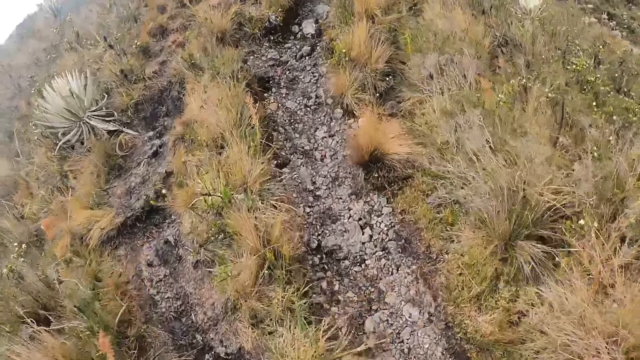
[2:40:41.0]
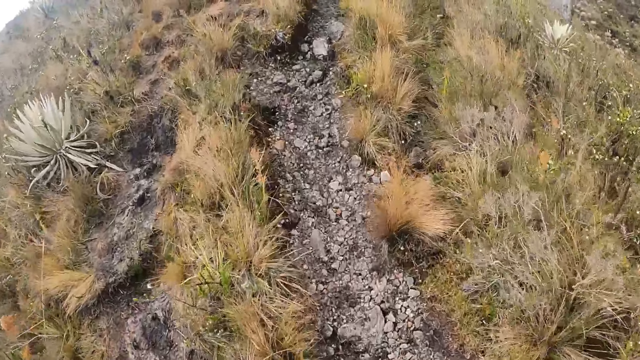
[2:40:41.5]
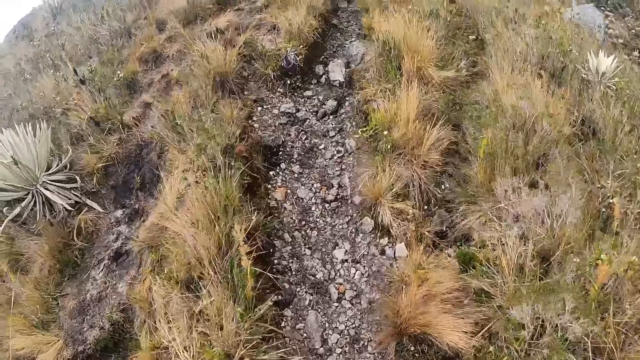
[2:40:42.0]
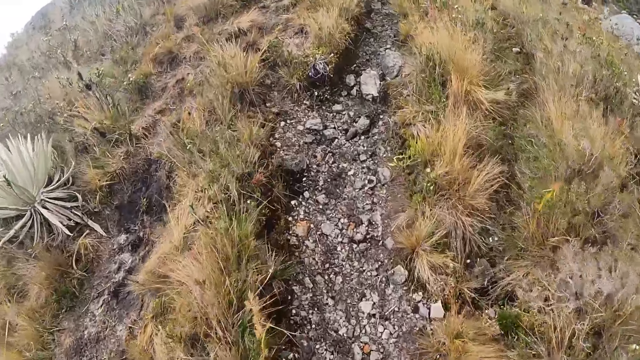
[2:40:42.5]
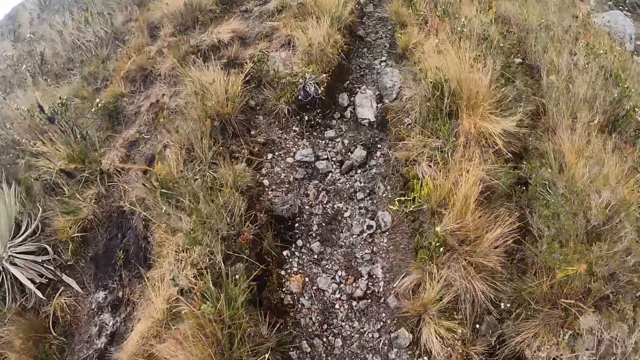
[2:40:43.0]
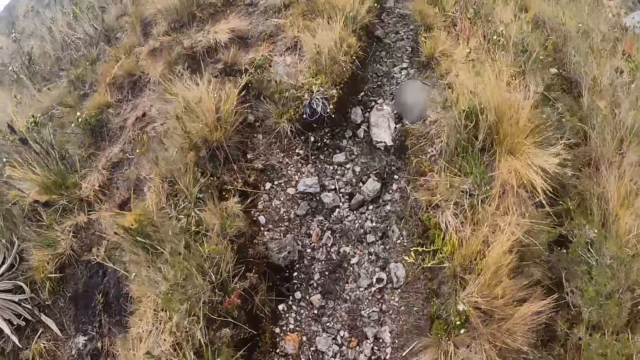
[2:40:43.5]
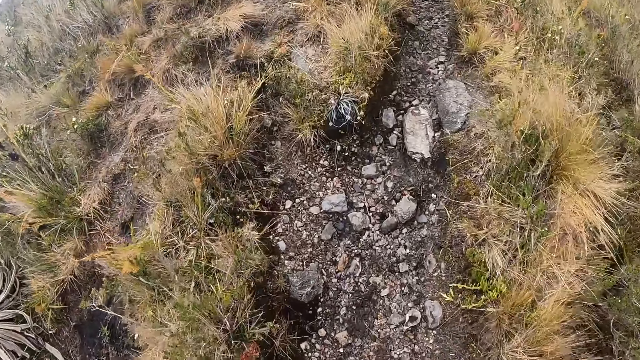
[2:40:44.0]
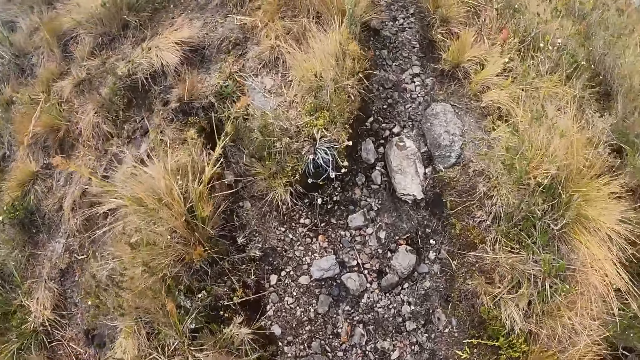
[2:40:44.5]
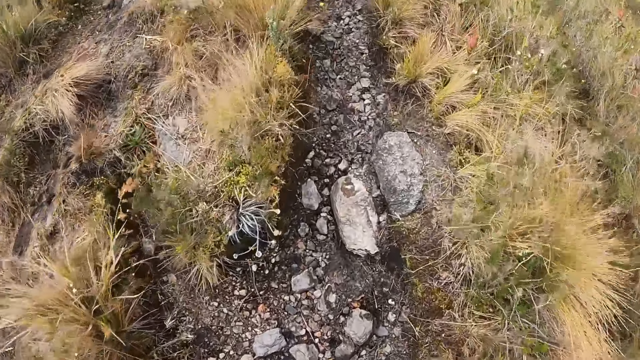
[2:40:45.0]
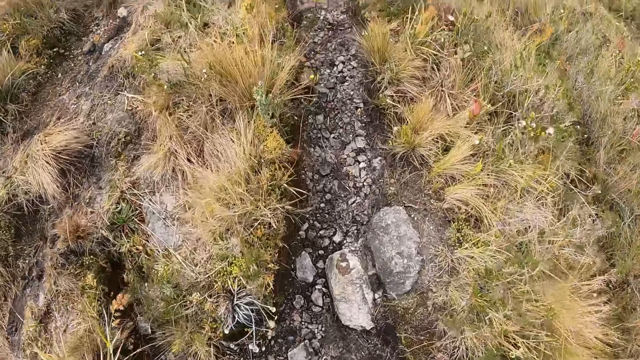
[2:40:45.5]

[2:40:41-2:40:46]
The camera wearer walks up the pathway.

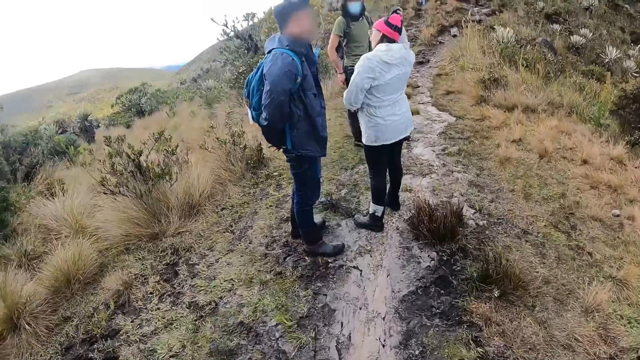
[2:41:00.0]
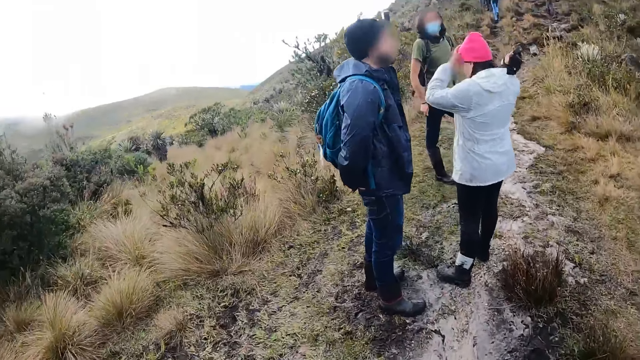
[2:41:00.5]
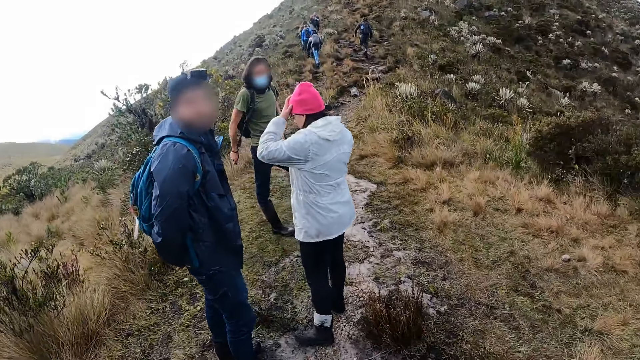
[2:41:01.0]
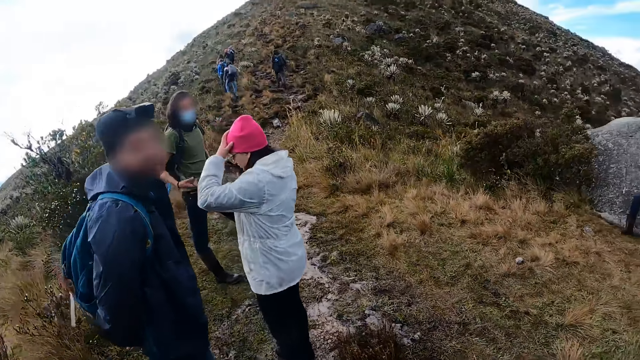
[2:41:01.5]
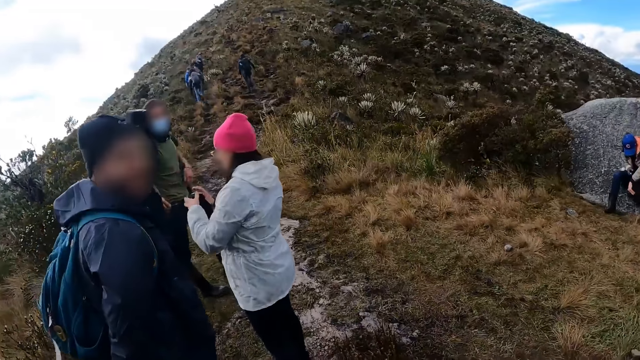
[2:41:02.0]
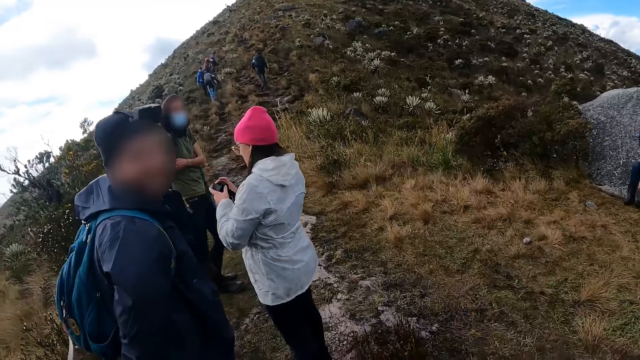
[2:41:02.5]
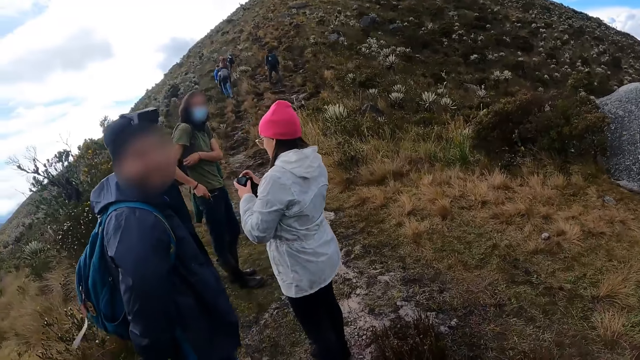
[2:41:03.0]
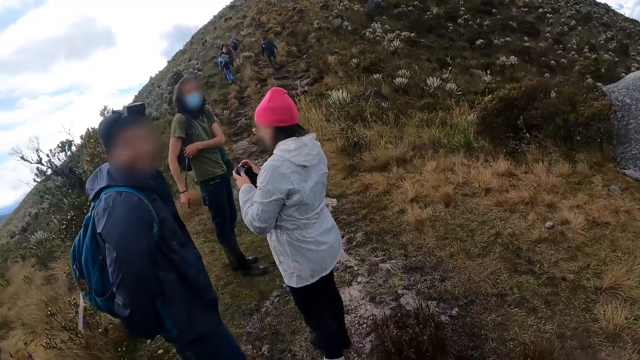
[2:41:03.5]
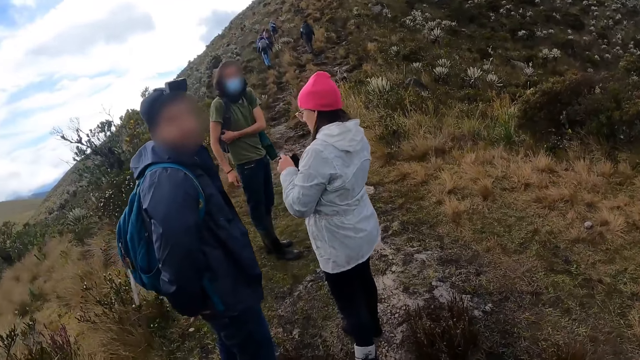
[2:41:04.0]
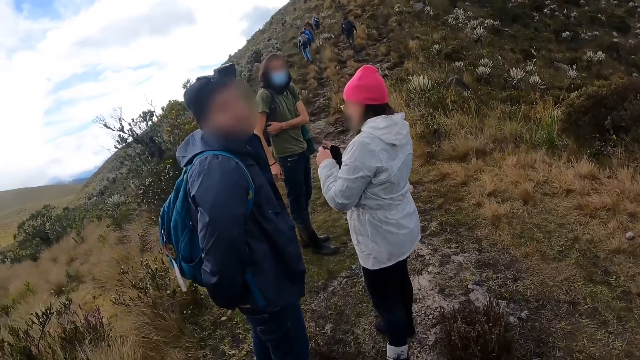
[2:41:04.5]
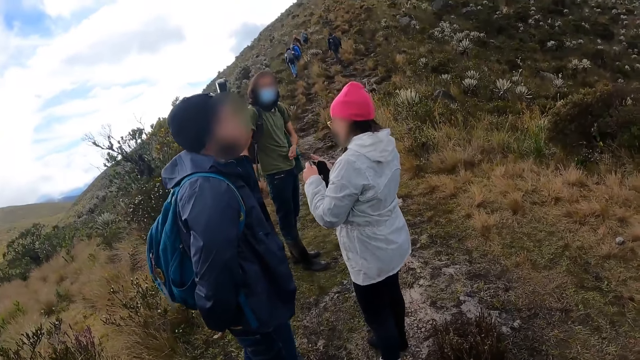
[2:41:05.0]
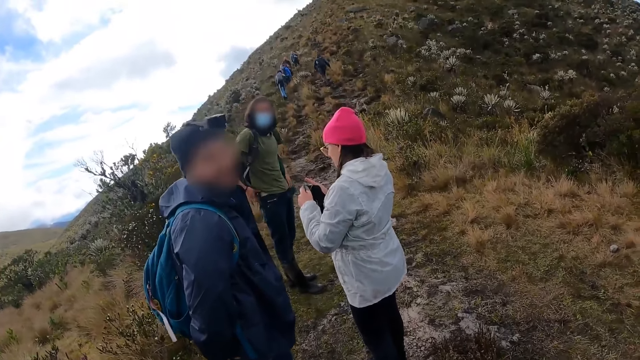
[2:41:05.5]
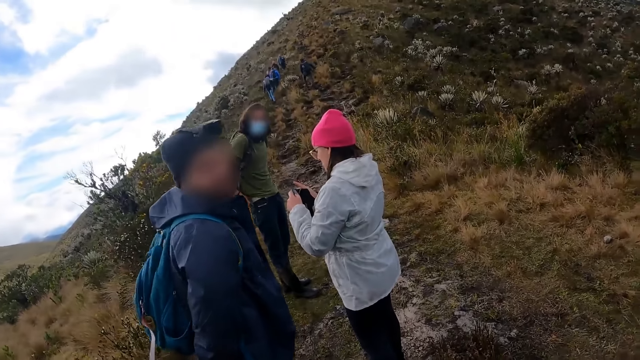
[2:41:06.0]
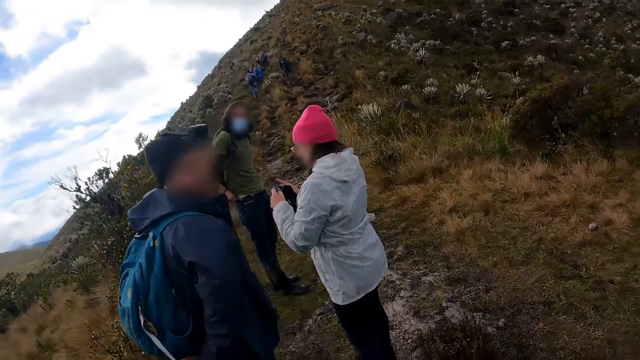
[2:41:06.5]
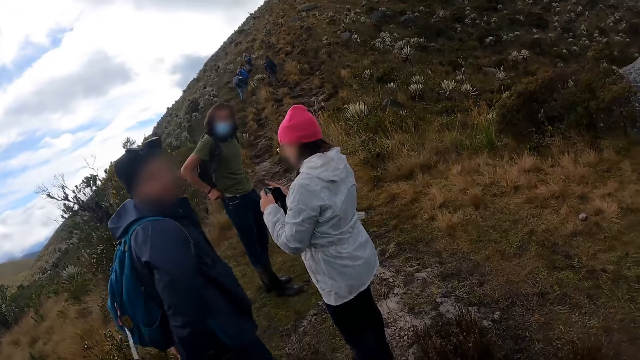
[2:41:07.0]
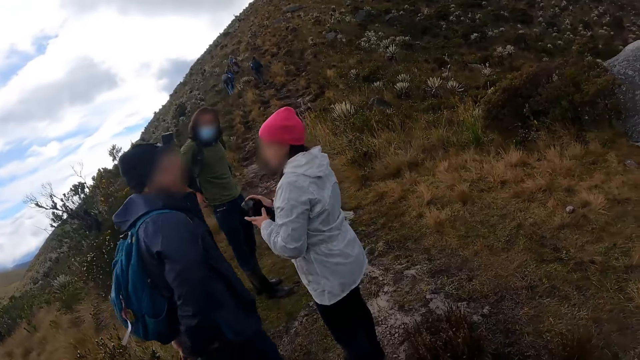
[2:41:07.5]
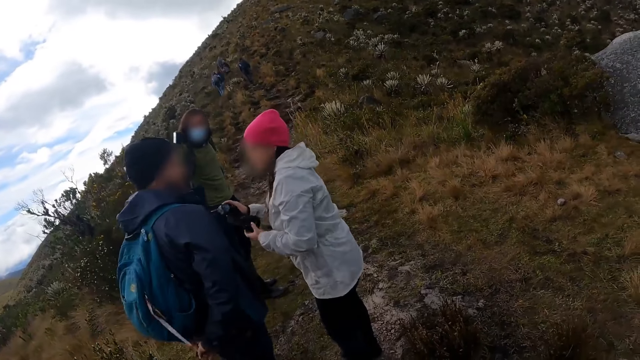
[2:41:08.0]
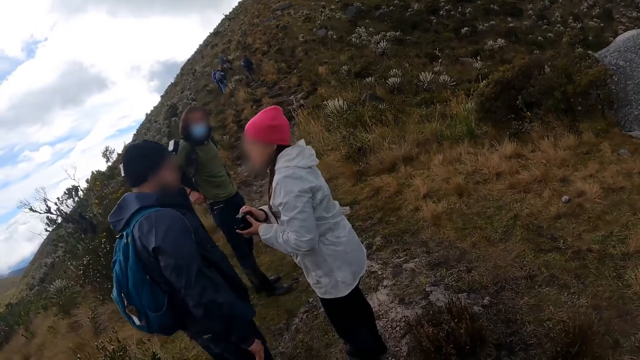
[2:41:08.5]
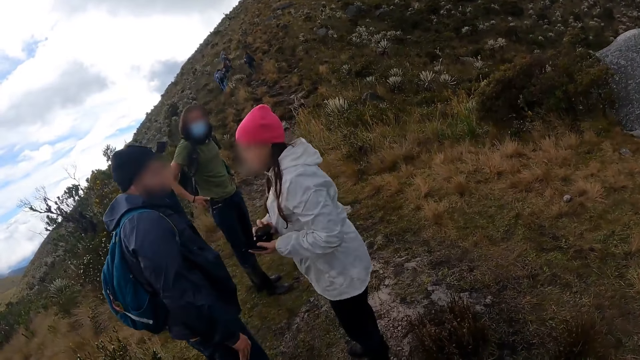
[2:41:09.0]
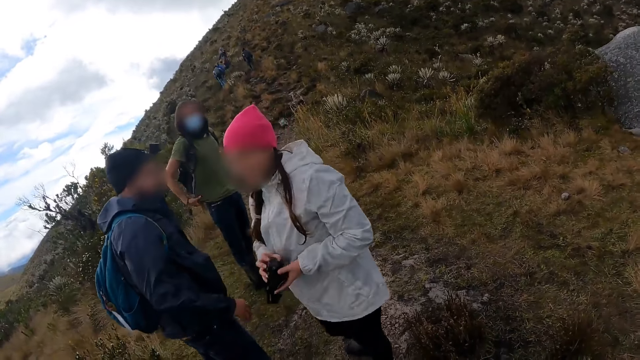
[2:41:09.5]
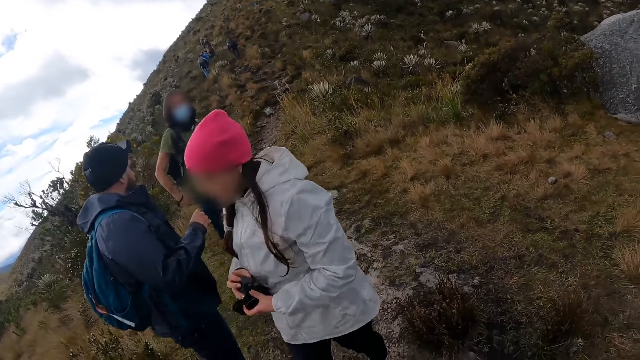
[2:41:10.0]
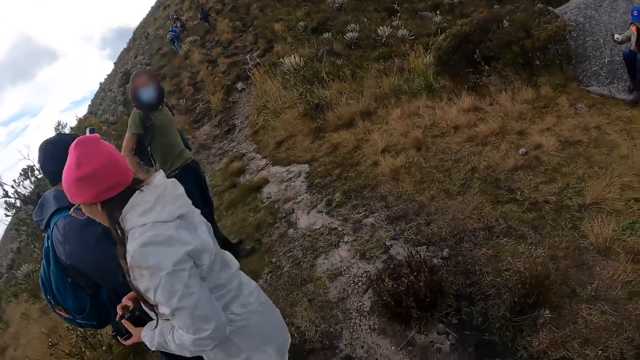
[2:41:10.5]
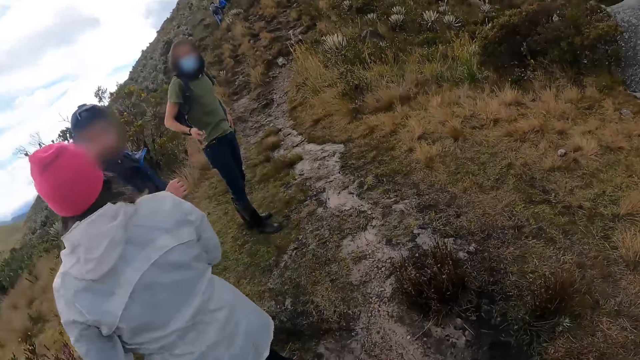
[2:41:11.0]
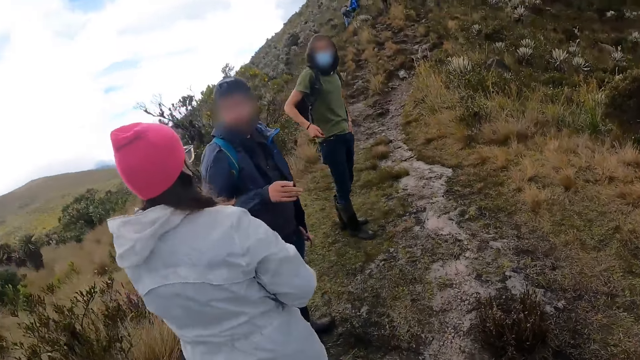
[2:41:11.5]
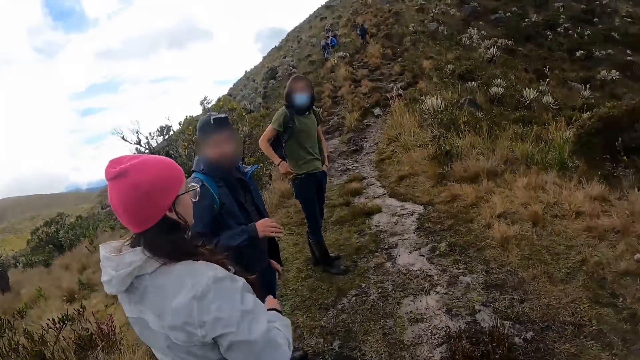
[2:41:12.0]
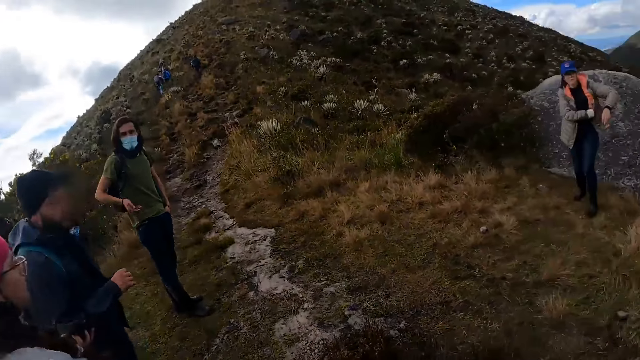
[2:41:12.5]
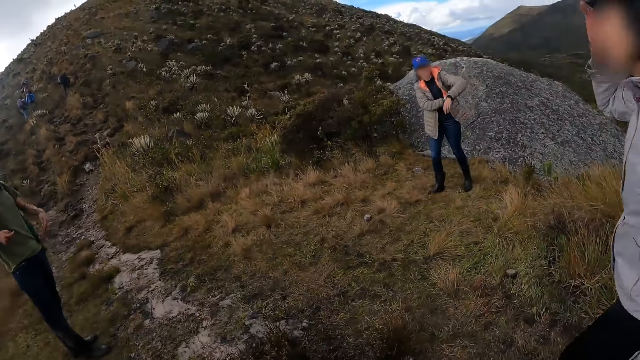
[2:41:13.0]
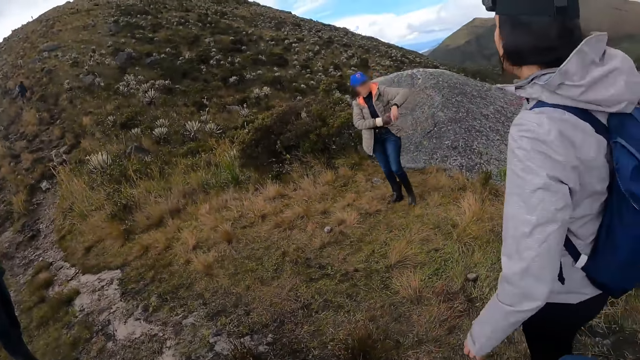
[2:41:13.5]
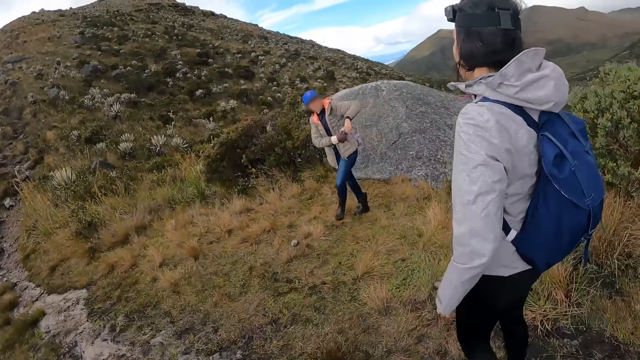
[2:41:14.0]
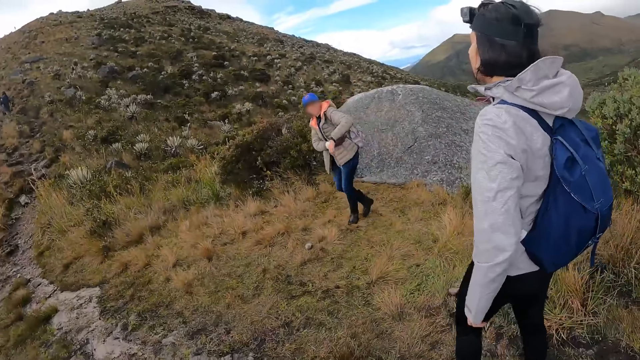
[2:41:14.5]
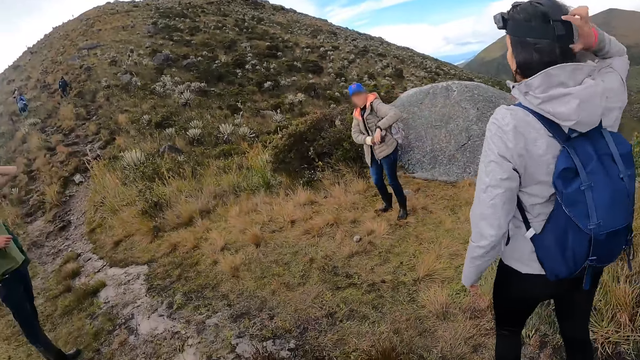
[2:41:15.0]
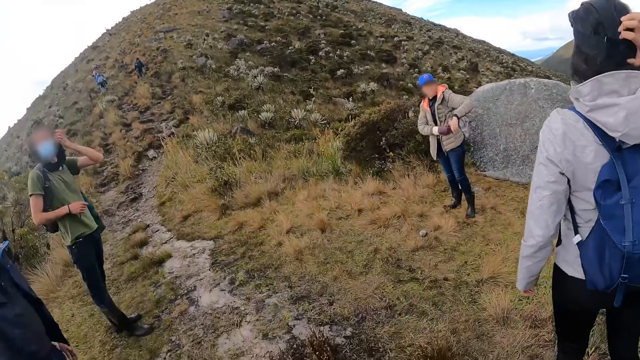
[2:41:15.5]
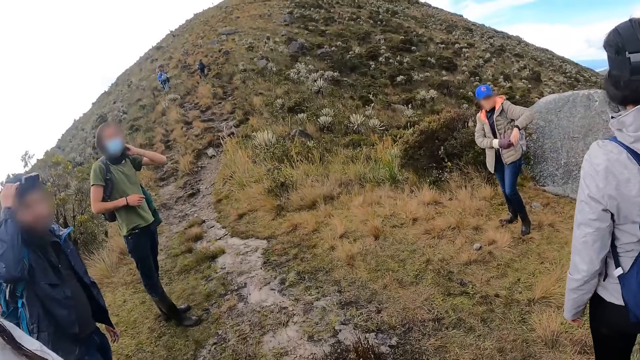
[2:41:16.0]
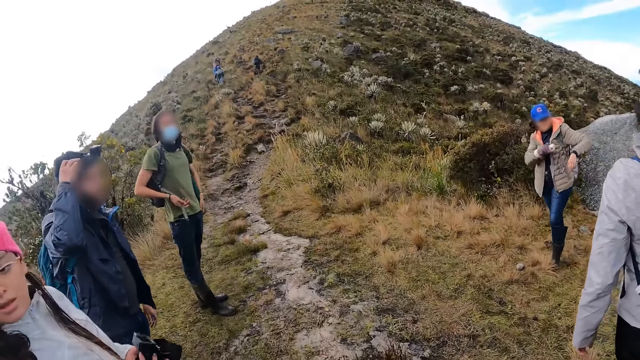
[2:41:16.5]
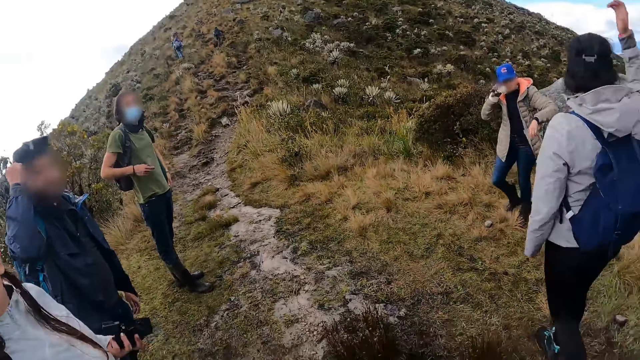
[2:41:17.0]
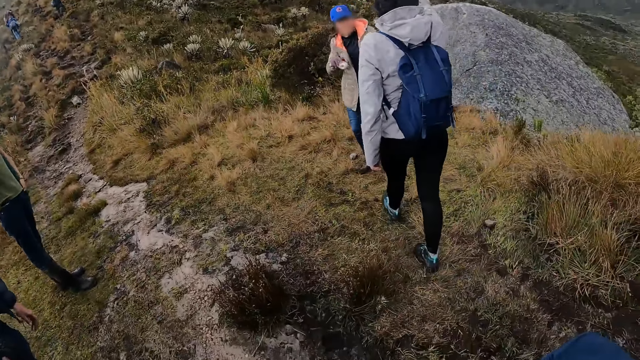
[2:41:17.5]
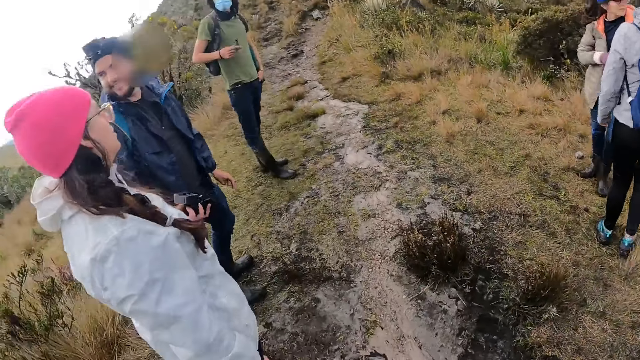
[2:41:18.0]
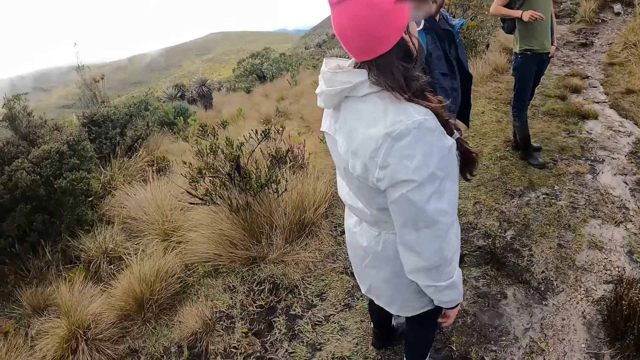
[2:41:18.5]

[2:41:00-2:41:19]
A man, a woman and another man converse along the pathway. The camera wearer converses with the other man on the pathway. The woman presses a device in her hands. The camera wearer looks around.
